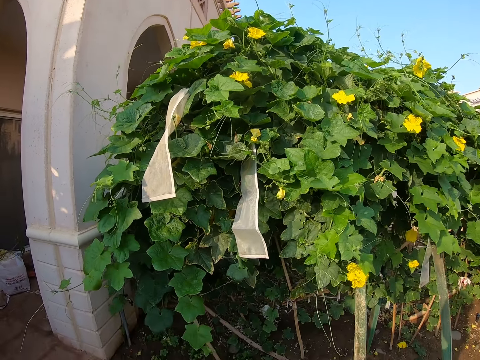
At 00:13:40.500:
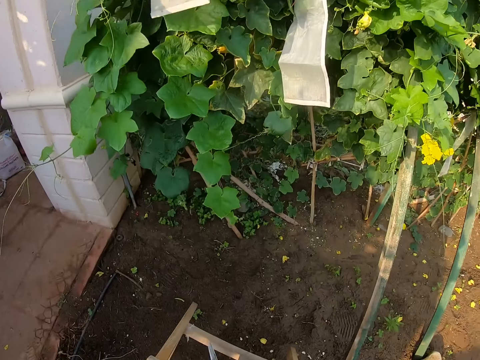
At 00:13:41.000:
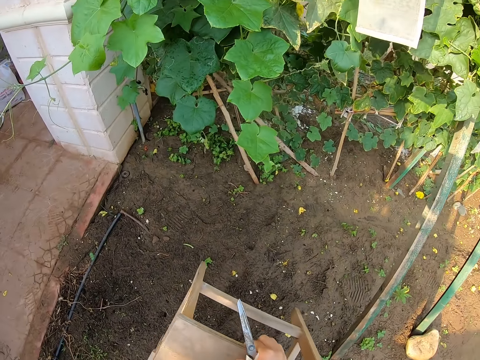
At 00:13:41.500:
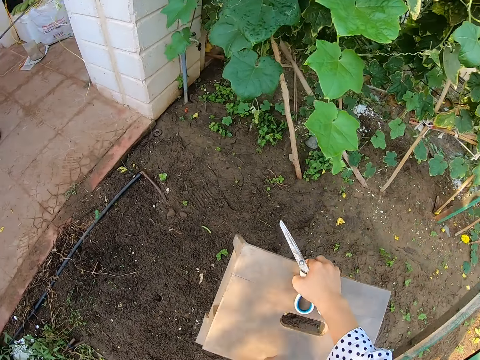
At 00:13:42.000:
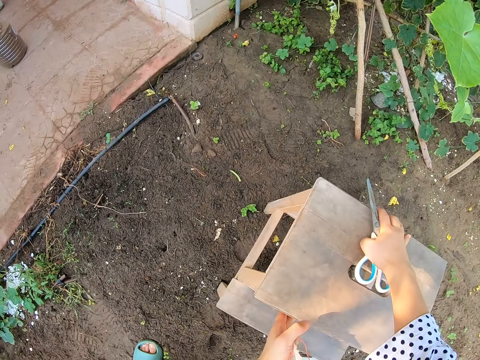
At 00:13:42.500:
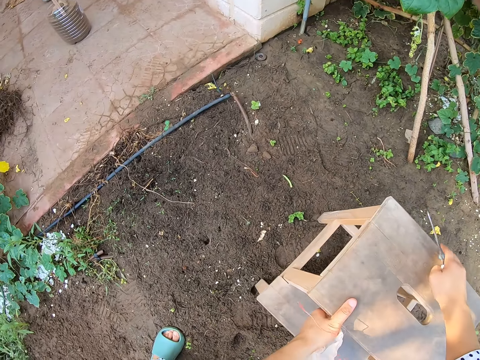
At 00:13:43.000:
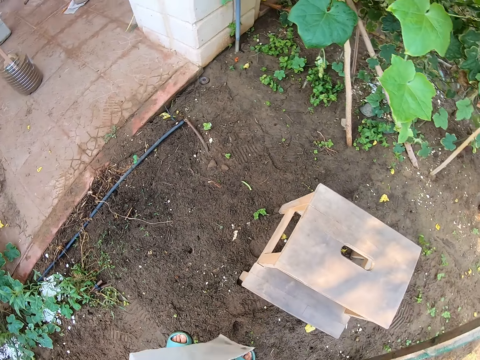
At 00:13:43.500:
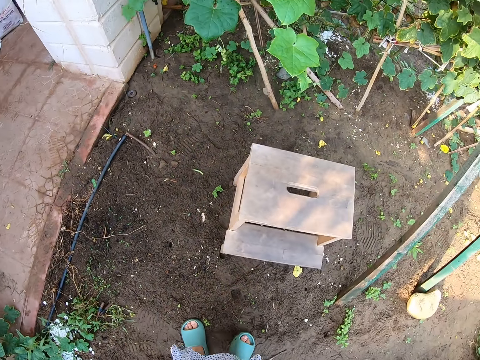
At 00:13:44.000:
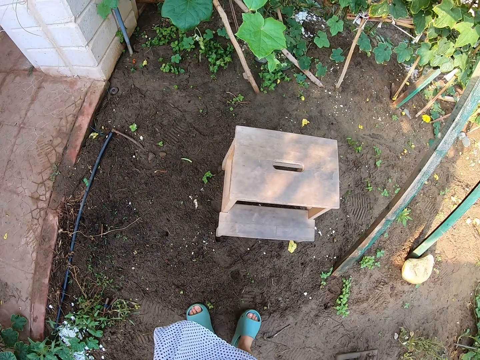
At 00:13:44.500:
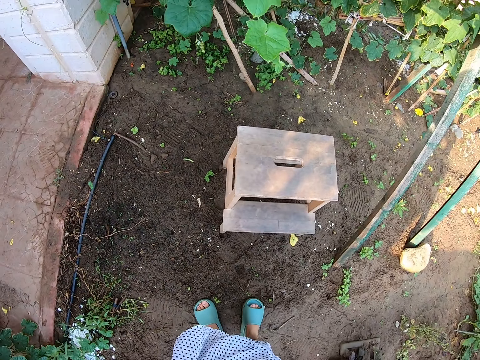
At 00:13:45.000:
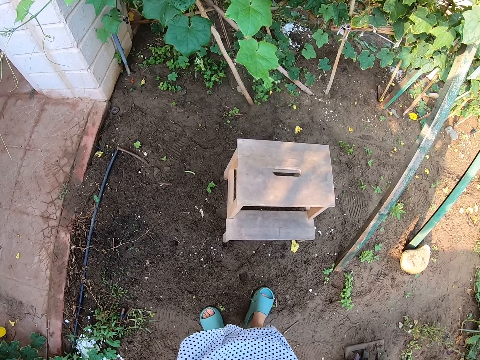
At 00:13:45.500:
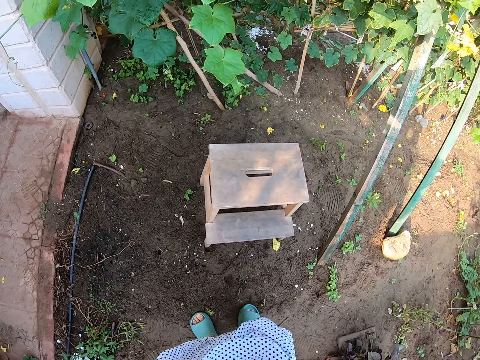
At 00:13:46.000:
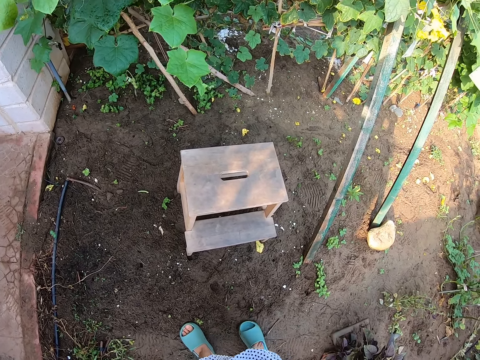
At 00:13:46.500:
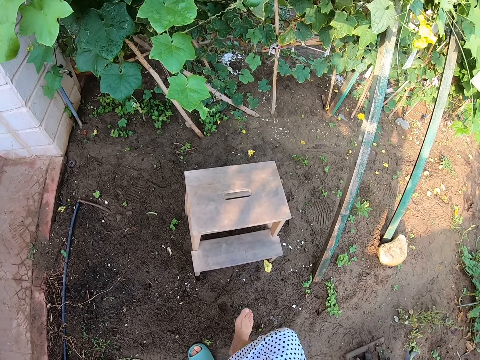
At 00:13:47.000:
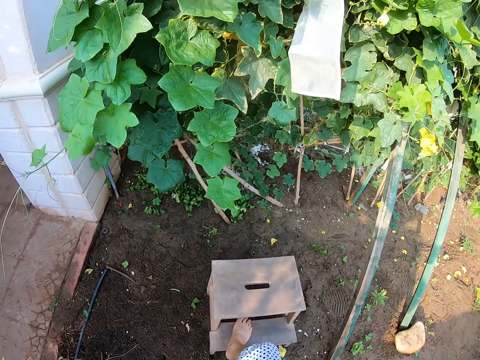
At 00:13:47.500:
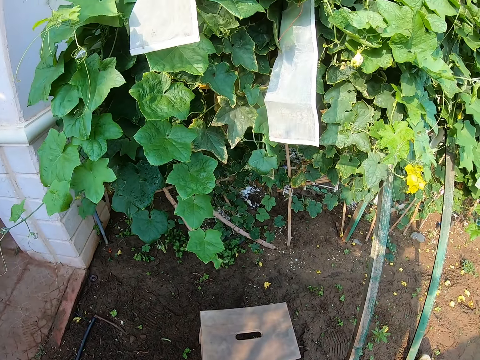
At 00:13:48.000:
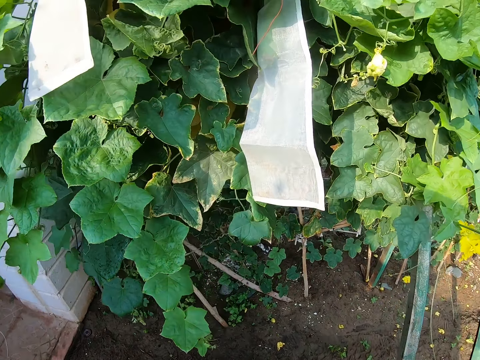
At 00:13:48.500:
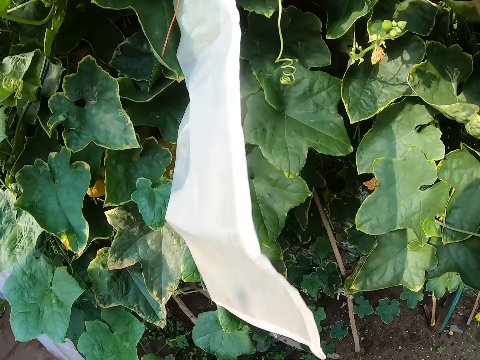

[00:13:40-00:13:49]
The camera wearer puts the stool down. They climb on the stool.

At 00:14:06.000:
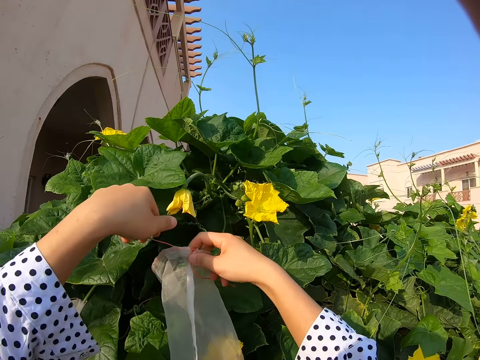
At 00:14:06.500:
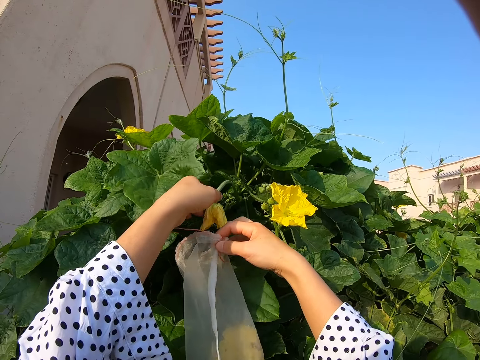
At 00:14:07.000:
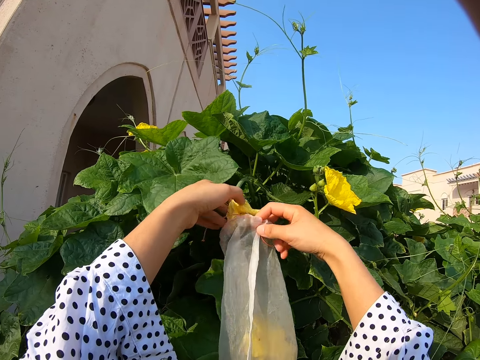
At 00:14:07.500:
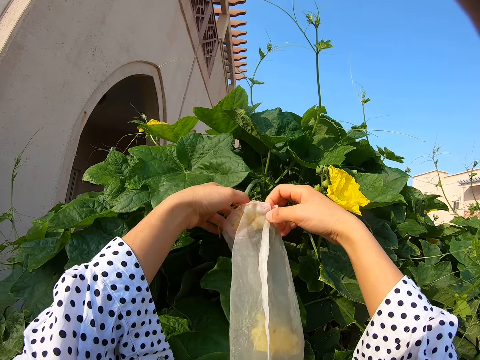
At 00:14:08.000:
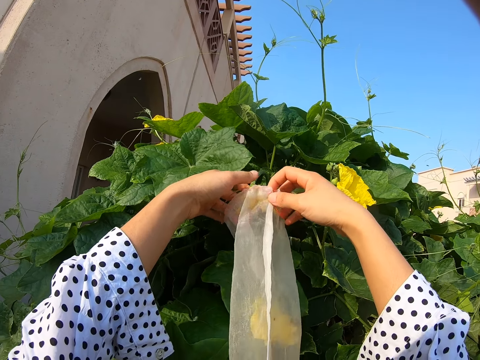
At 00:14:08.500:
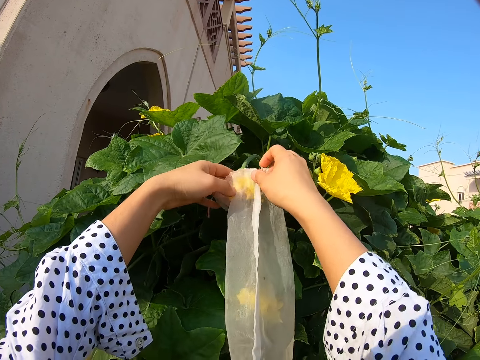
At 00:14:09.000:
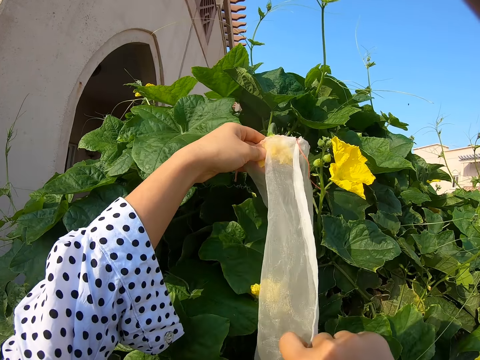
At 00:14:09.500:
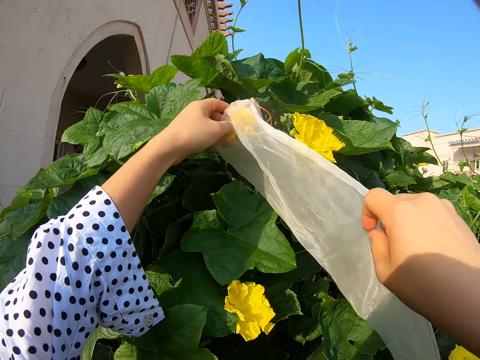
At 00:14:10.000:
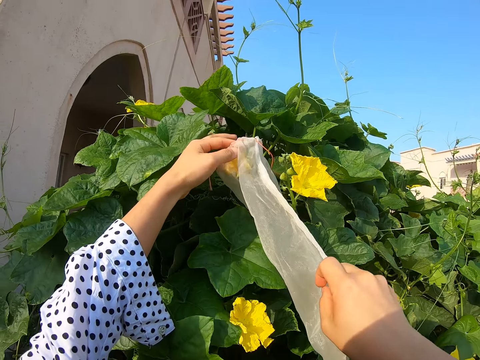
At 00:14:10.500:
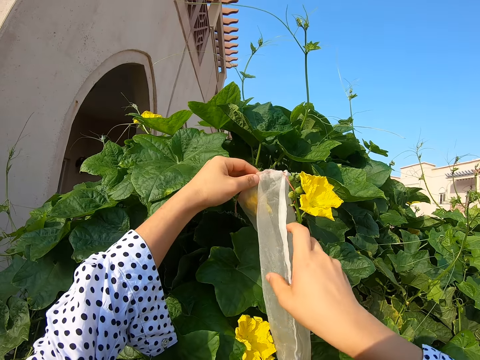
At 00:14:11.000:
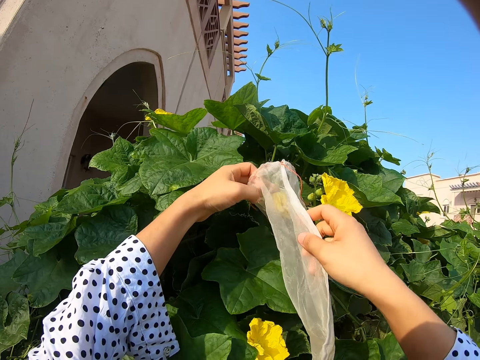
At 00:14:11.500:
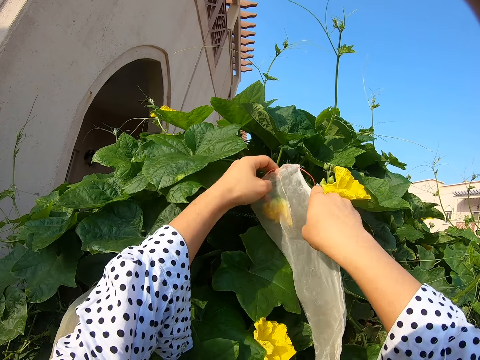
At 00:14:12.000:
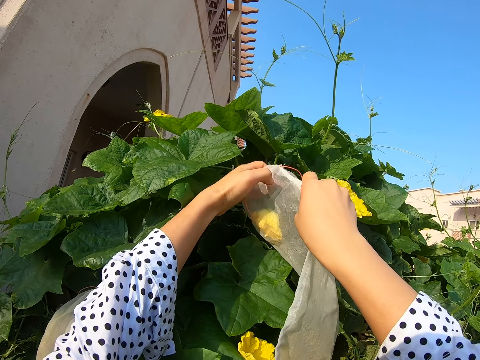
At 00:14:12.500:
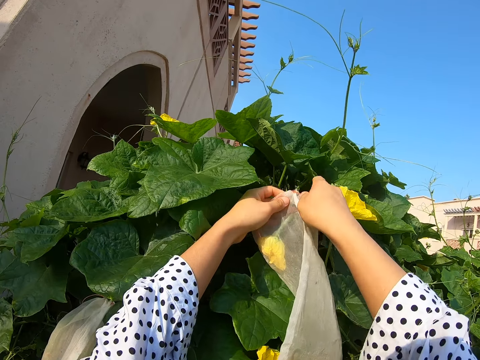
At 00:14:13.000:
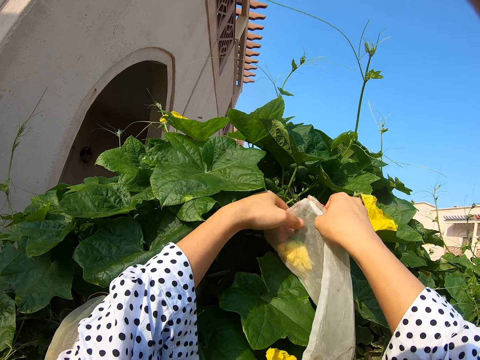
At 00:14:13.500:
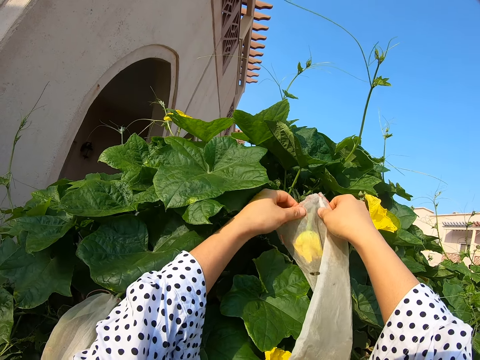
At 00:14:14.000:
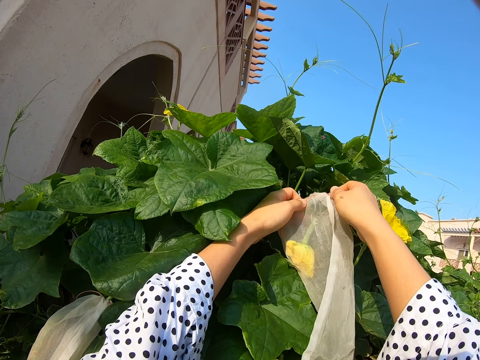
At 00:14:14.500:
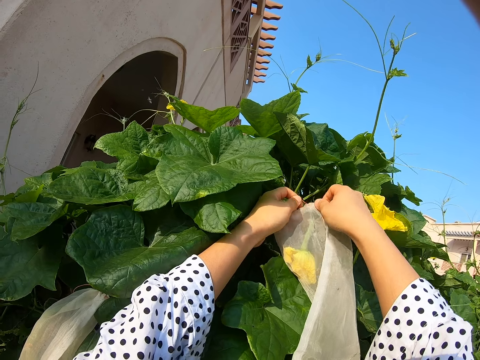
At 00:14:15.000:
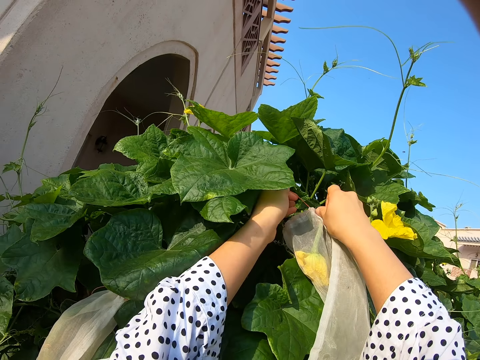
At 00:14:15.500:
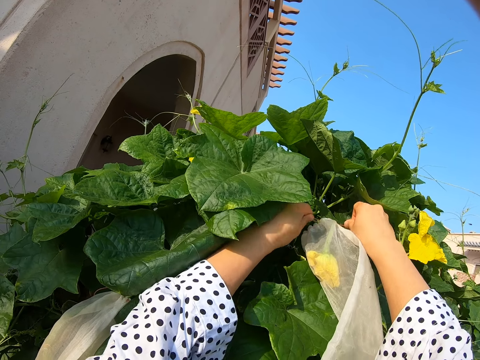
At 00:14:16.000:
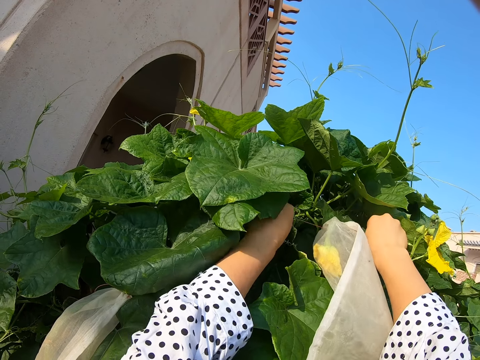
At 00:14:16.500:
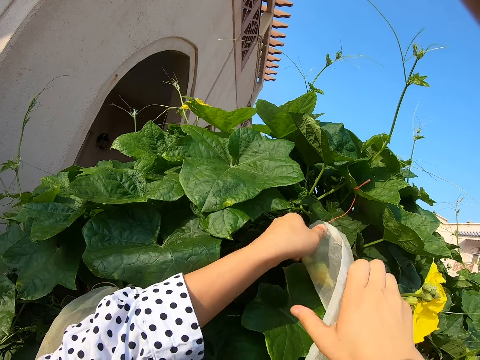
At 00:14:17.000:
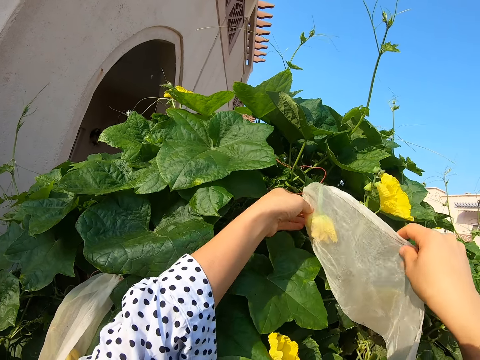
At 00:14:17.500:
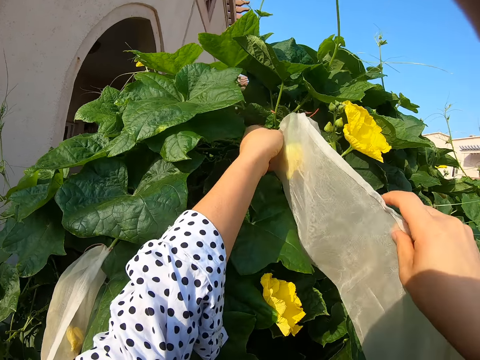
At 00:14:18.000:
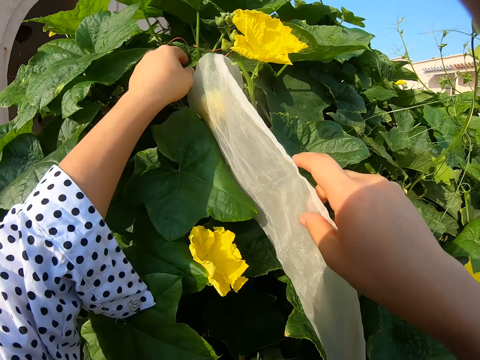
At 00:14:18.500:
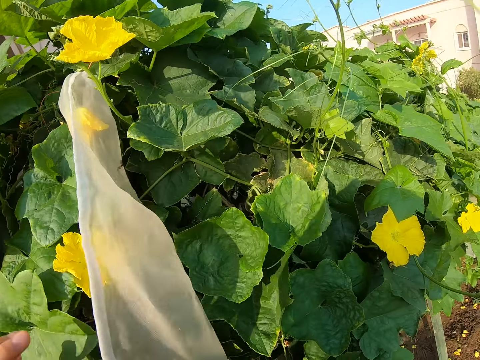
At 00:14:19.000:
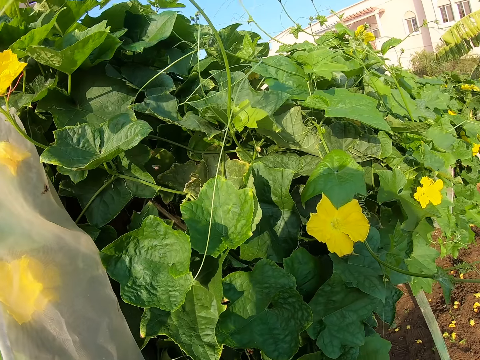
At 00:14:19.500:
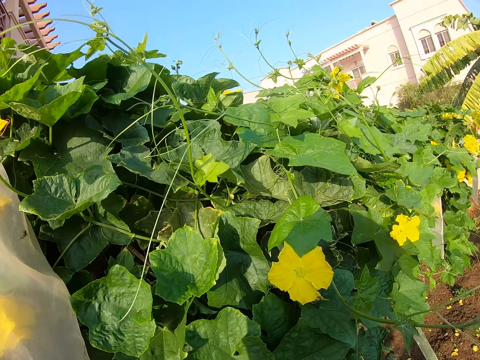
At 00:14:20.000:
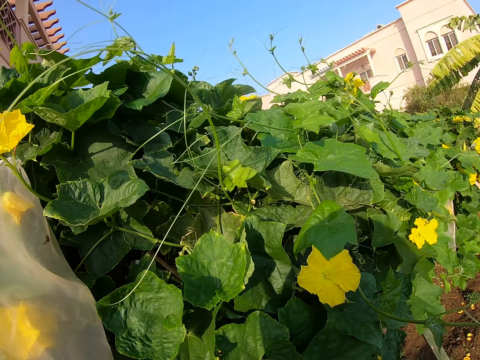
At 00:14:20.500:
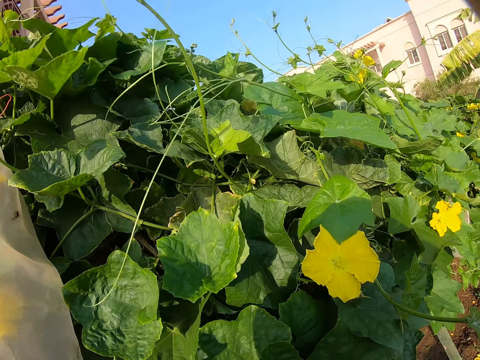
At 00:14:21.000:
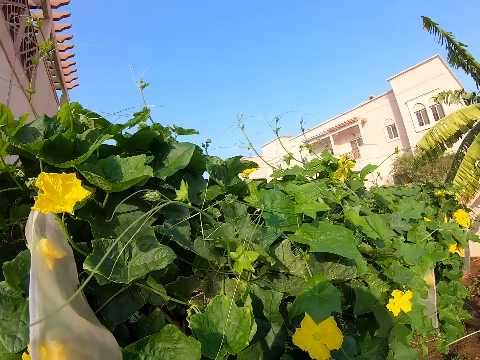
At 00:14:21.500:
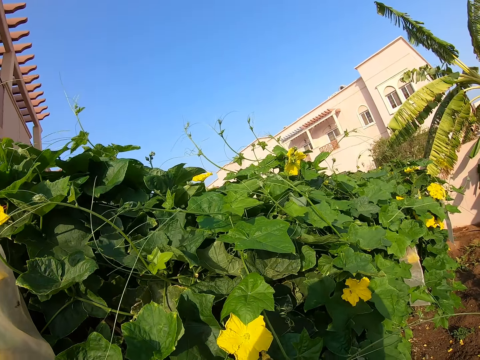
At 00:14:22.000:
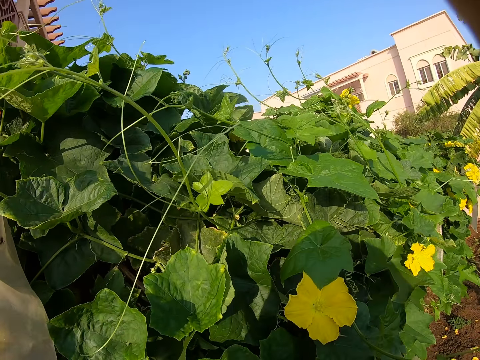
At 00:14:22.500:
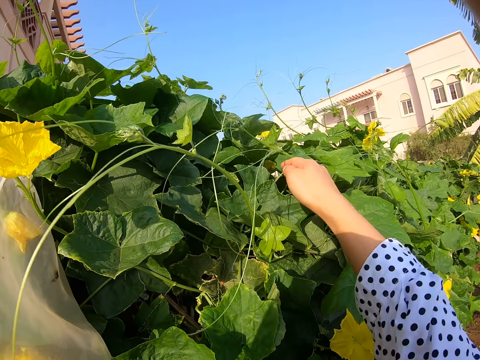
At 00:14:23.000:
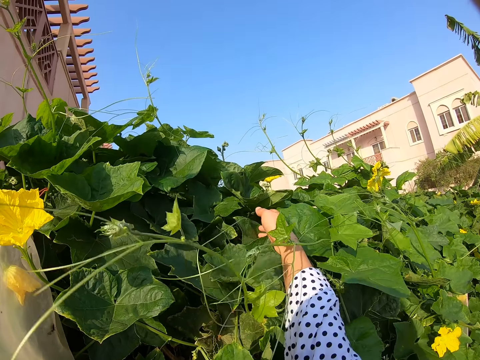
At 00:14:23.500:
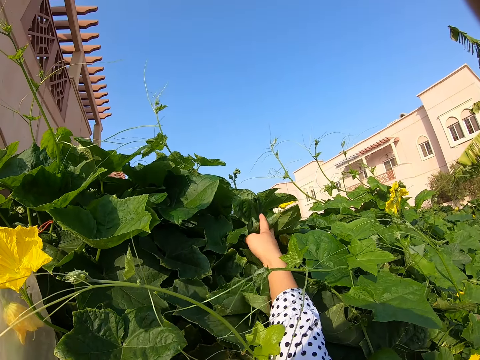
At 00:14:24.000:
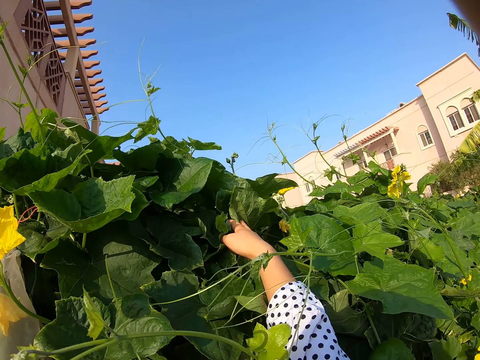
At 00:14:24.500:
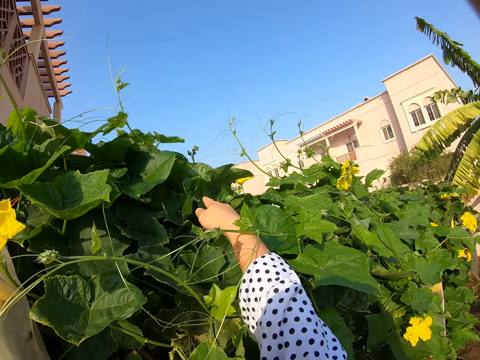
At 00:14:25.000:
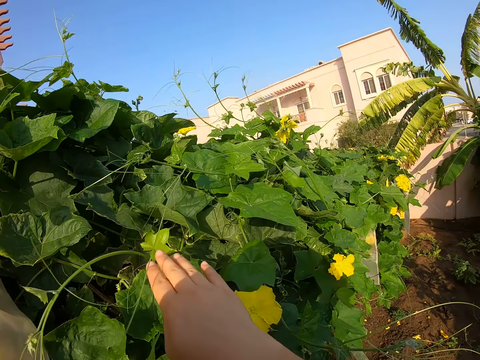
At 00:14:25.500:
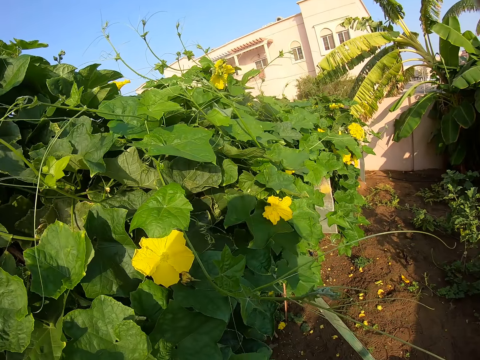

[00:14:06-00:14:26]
The camera wearer swings the right hand. They hold the flower with the right hand. They cover the flower with the cotton bag. They fix the flower in nylon. They pull a rope. They swing the right hand. They hold the nylon. They unfold the cotton bag. They swing the right hand. They look around. They stare at the leaves. They swing the right hand. They hold the plant. They touch the leaf. They swing the right hand.
